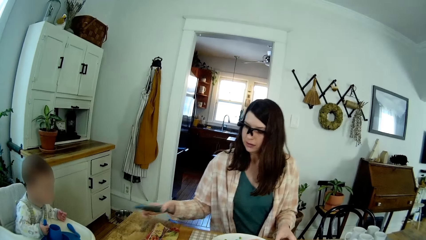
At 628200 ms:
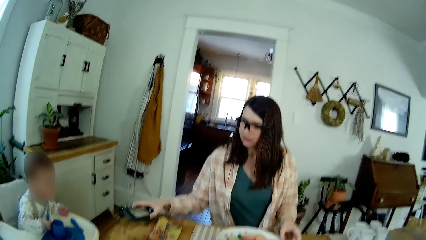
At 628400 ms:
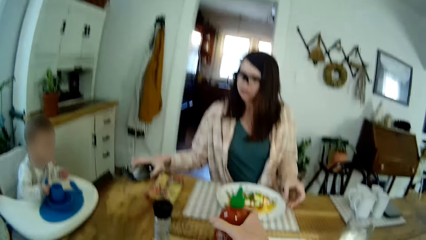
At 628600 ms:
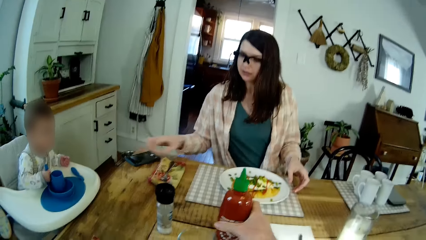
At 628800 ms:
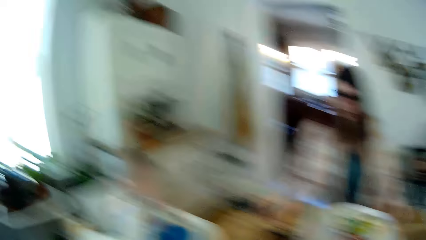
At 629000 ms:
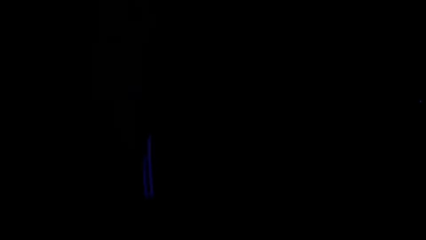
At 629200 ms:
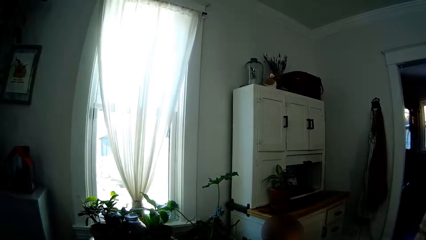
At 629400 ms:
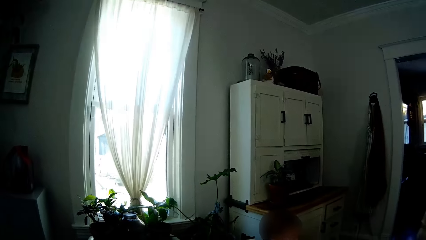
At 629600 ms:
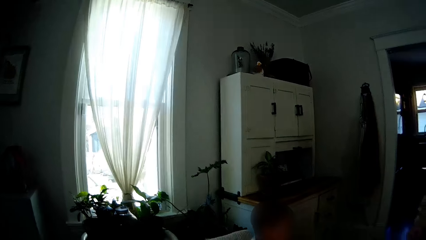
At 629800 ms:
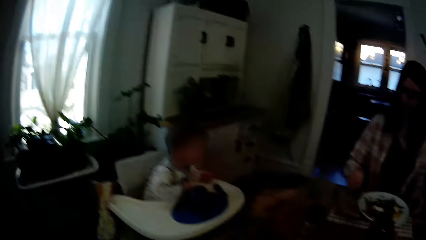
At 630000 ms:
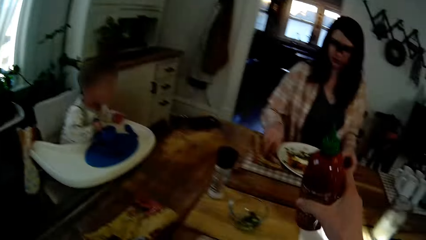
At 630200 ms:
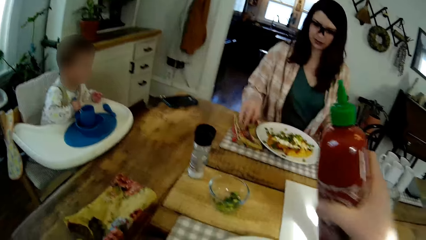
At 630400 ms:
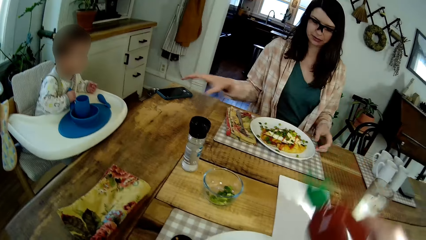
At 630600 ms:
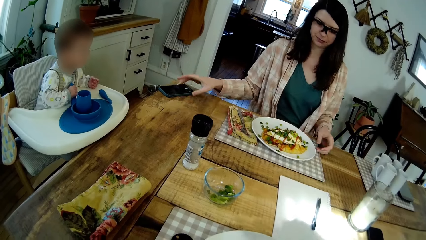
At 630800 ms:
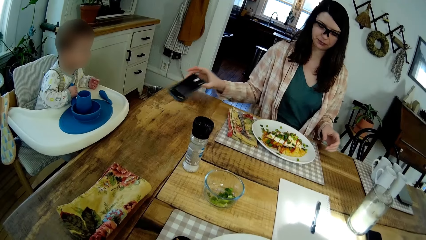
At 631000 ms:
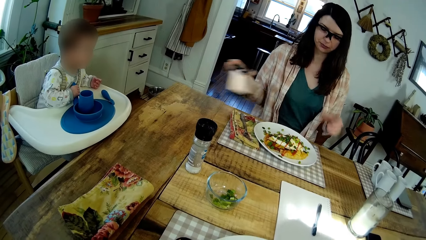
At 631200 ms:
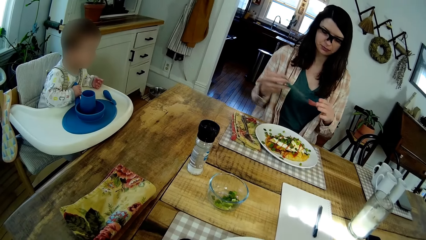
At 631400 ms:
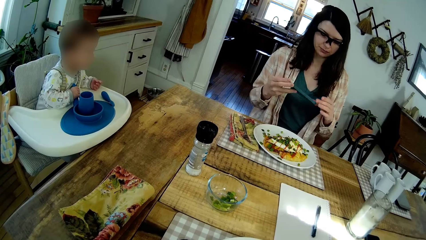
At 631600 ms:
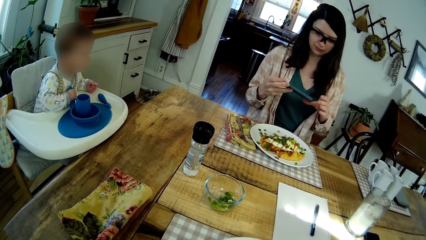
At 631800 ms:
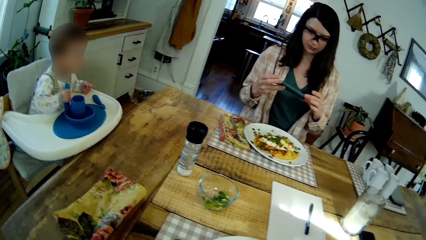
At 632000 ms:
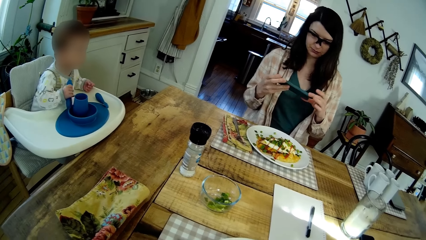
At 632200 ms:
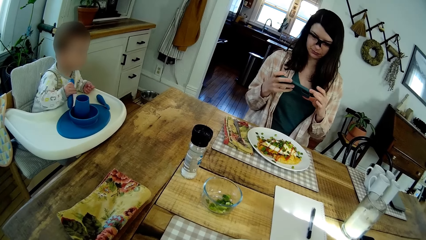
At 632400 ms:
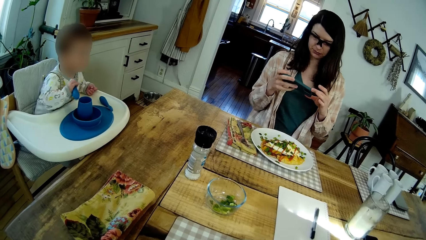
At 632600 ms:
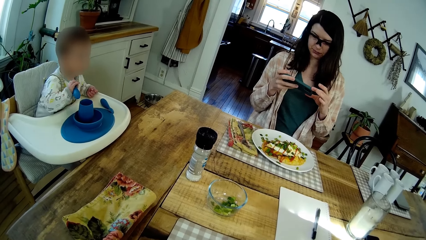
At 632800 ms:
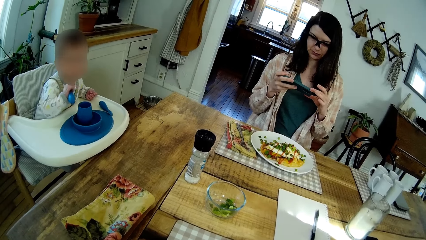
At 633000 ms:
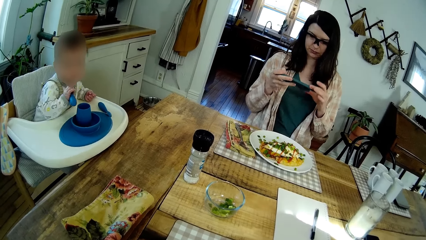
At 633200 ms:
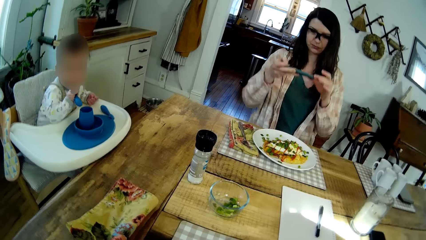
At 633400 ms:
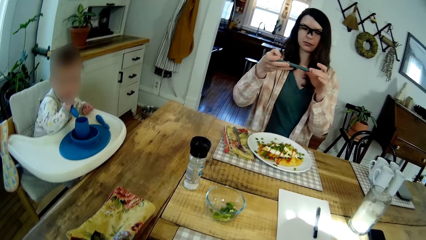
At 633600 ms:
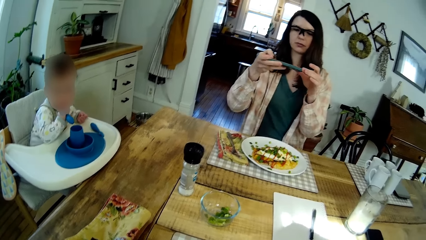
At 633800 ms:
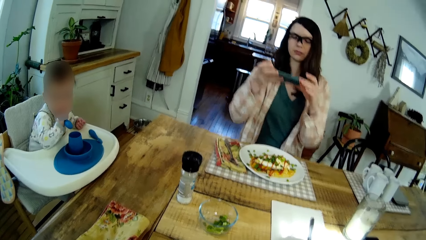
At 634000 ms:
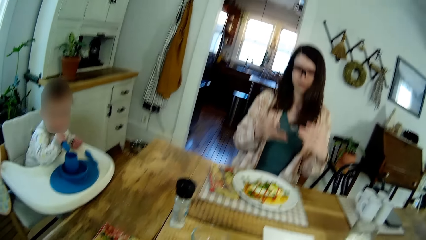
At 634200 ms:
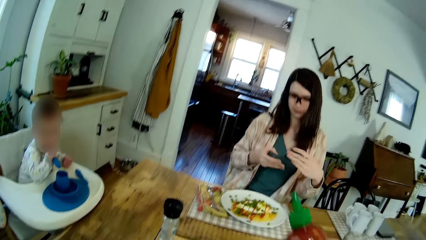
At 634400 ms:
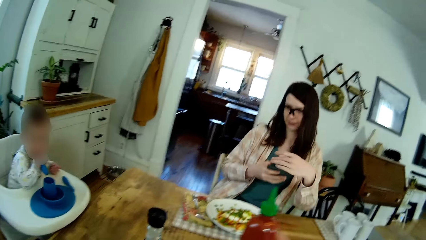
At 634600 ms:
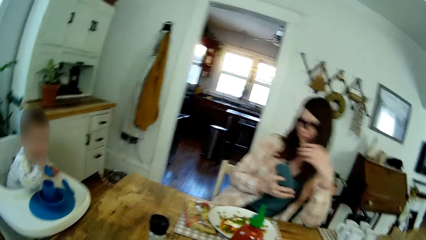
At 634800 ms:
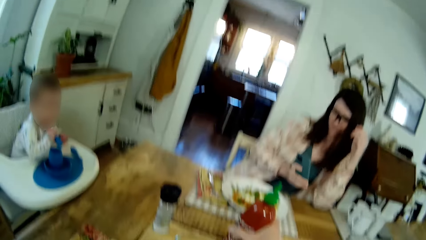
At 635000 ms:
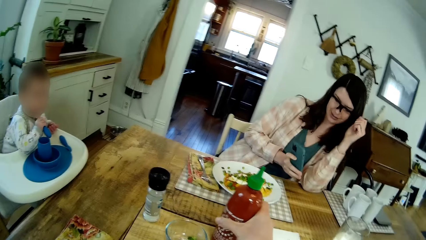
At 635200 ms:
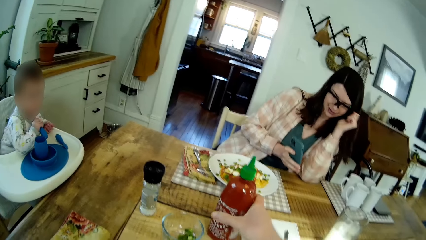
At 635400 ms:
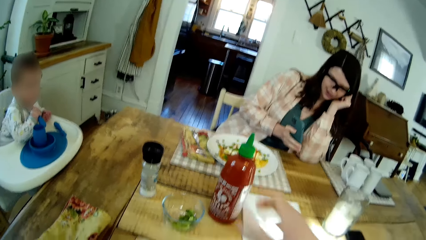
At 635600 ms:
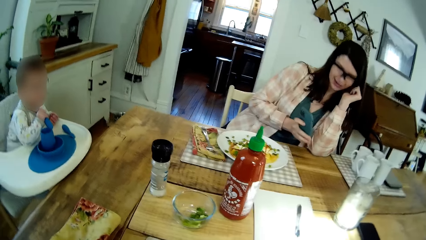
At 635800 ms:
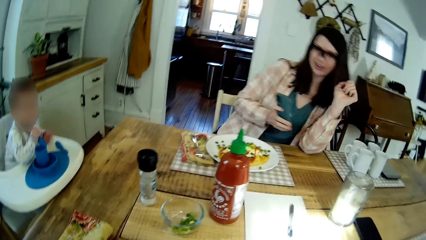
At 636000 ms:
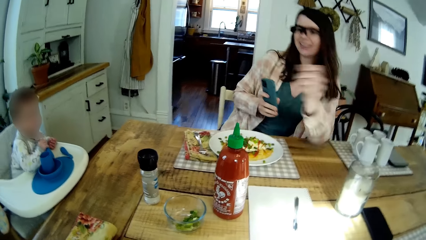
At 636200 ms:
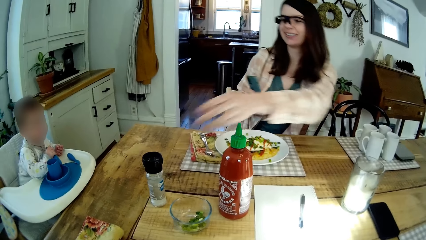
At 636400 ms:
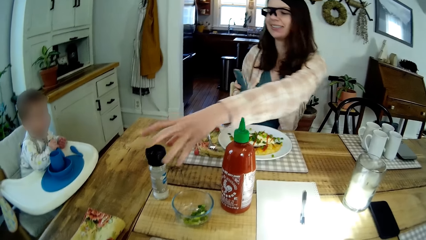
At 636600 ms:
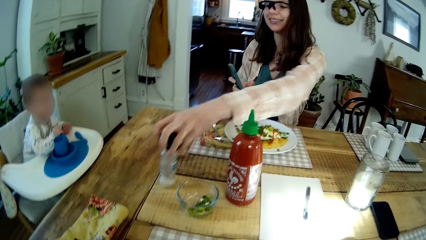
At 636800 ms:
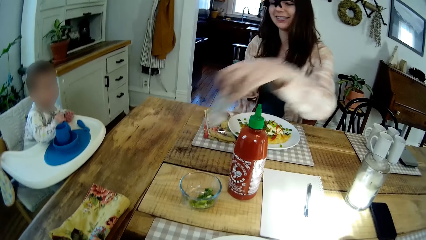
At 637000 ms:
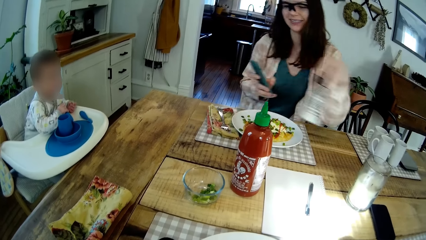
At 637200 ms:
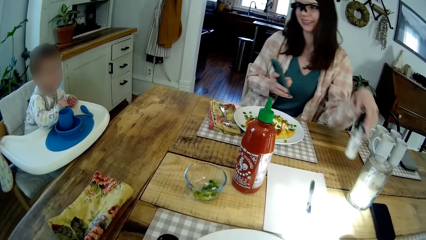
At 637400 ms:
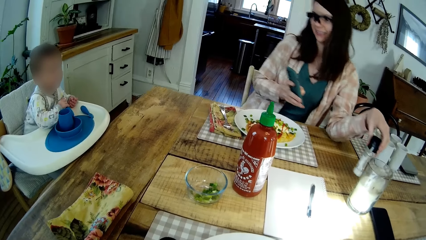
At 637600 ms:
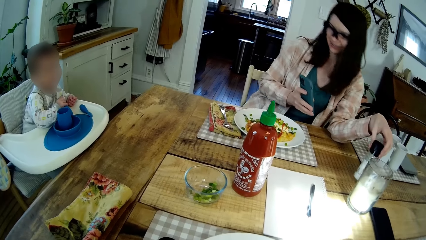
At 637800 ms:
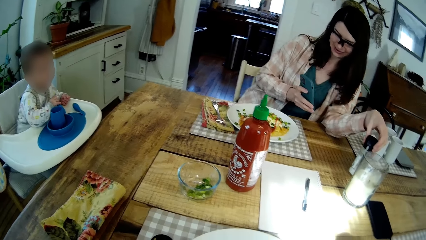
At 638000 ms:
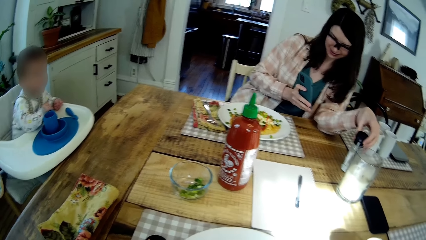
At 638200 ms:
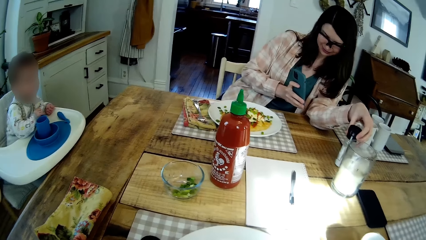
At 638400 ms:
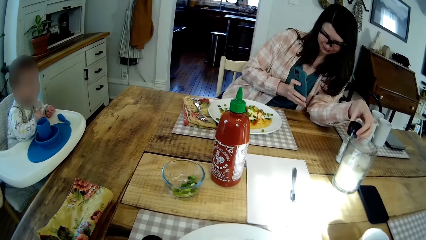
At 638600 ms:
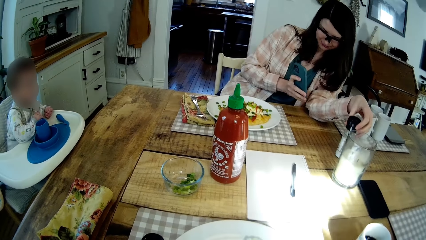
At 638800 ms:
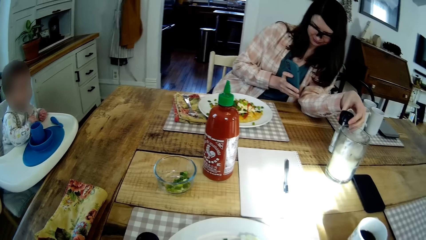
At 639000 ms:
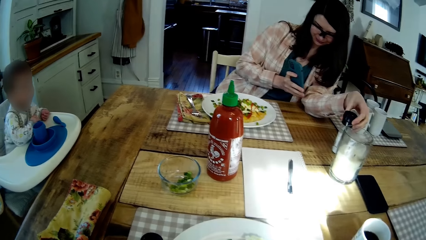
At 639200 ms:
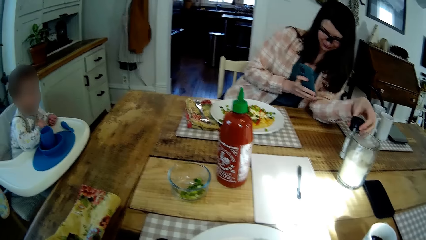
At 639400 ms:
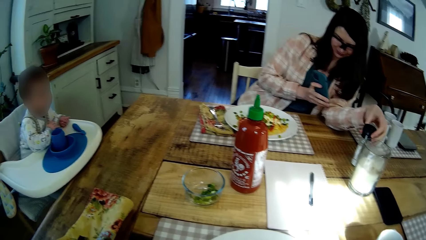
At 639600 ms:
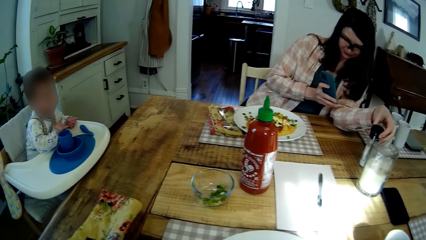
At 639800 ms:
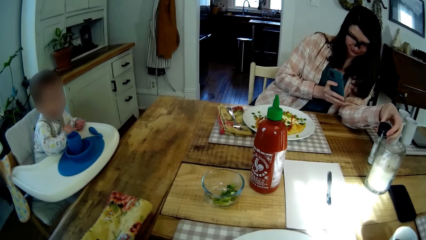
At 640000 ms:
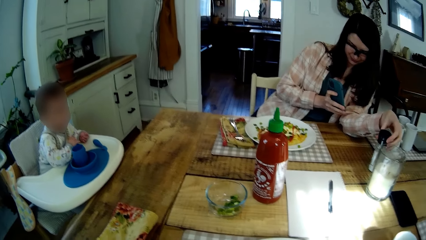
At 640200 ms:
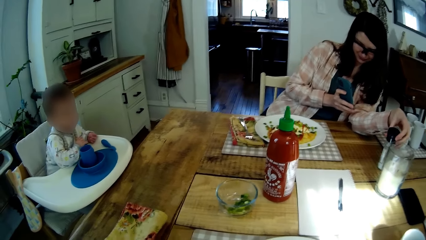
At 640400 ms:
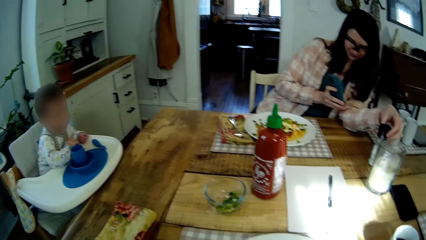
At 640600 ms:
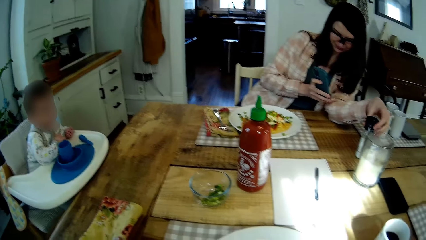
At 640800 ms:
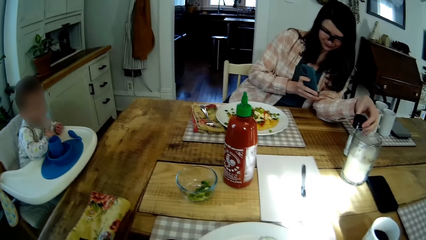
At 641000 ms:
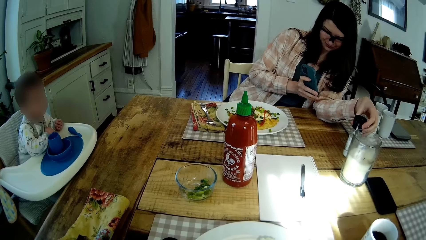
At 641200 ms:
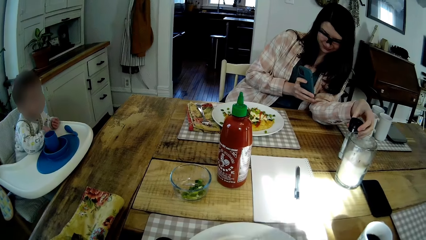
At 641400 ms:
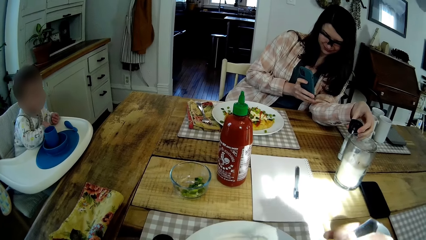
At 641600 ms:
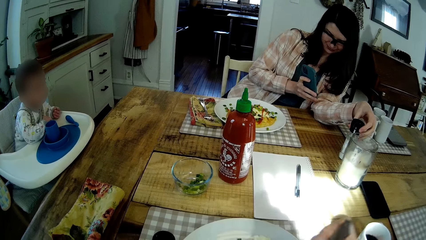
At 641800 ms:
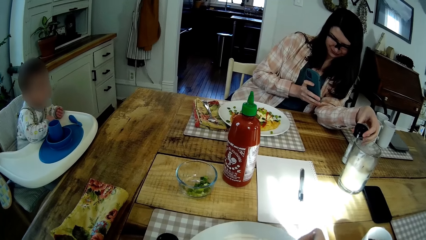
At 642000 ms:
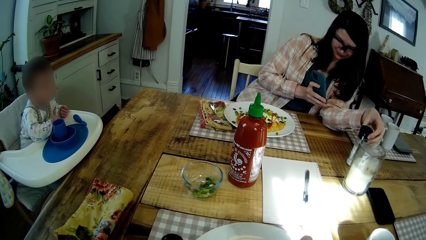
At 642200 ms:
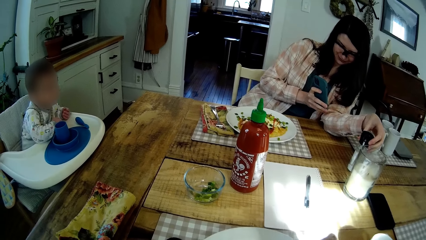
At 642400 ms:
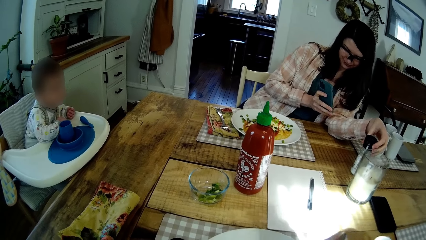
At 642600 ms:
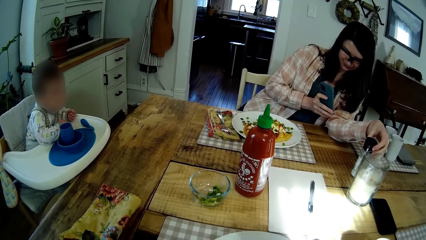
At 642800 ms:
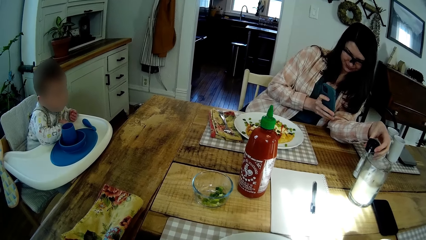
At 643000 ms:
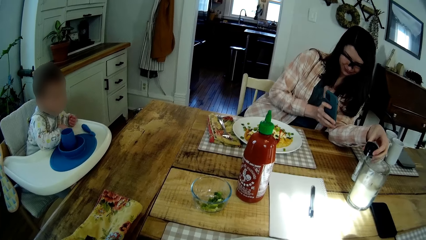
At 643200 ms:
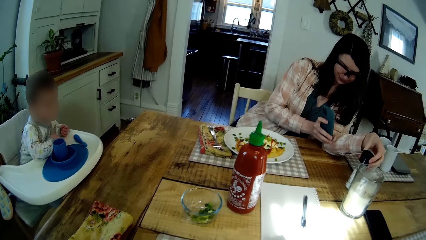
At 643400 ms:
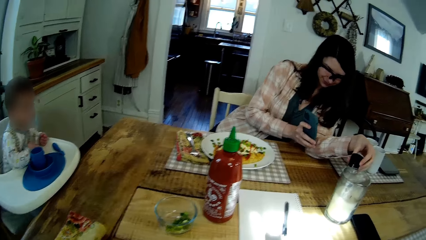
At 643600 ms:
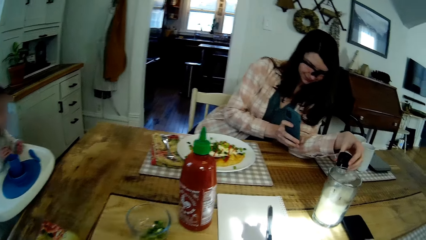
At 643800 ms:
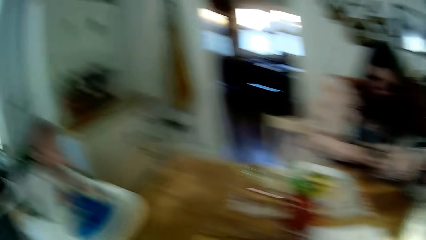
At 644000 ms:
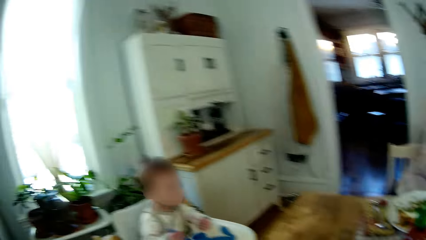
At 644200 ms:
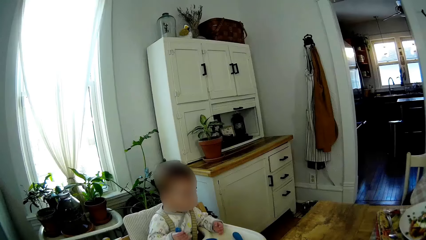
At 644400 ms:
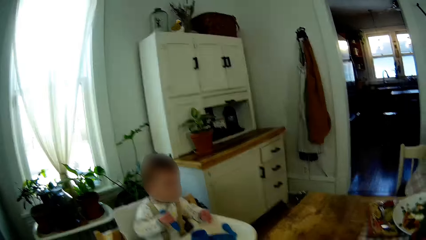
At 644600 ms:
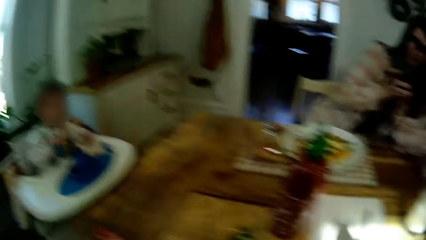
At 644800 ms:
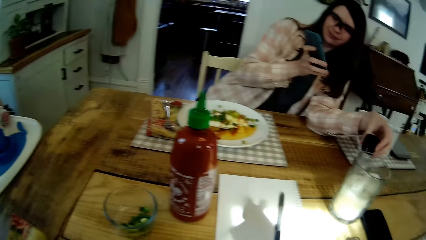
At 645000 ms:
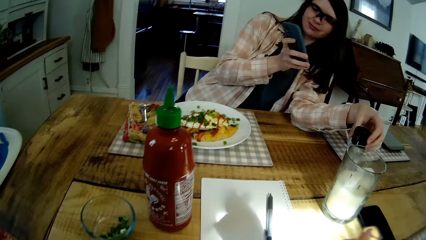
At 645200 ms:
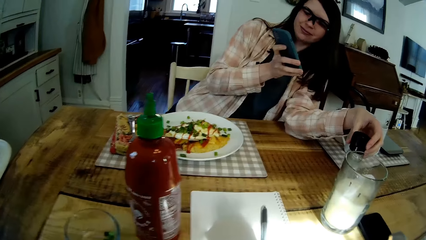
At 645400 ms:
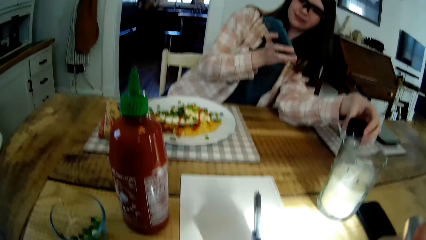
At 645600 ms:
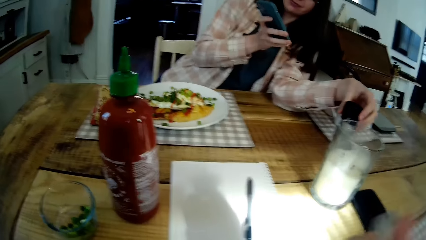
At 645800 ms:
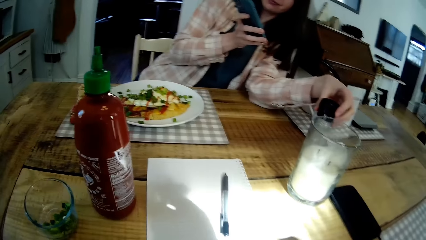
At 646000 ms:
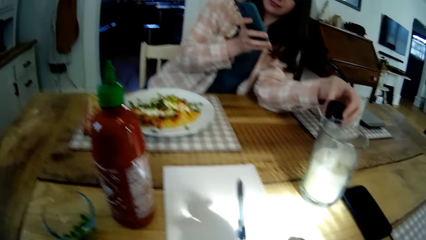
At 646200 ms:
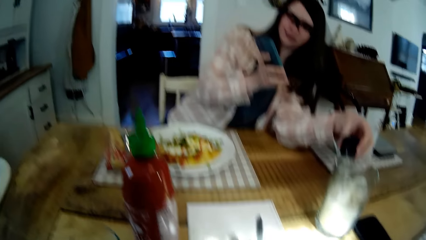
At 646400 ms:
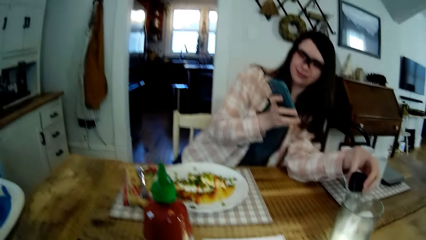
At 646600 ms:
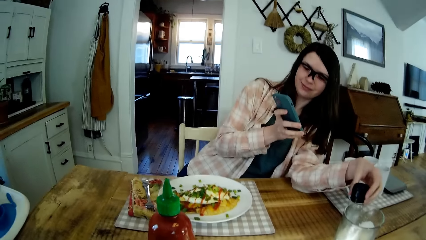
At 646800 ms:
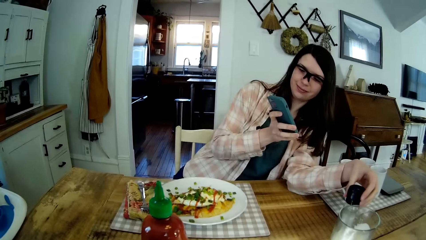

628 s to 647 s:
The woman drops the phone on the table with her right hand. The camera wearer picks up the bottle of hot sauce from the table with his right hand. The woman picks up the phone from the dining table with her right hand and holds the phone with both hands. The camera wearer converses with the woman. The woman holds the phone with her right hand and rests her left elbow on the dining table. The camera wearer drops the bottle of hot sauce on the dining table with his right hand. The woman takes a photo, picks up the container of salt from the dining table with her left hand and places the container of salt on the table with her left hand. The woman takes a photo. The camera wearer eats food.
